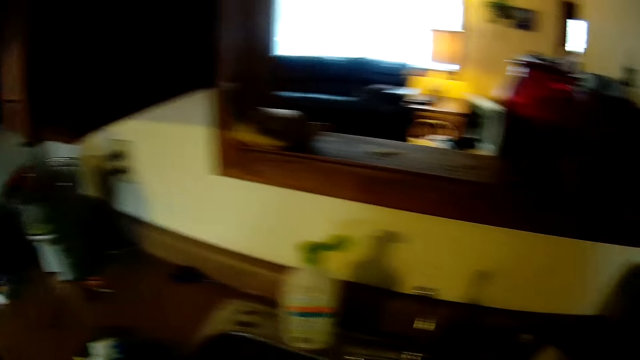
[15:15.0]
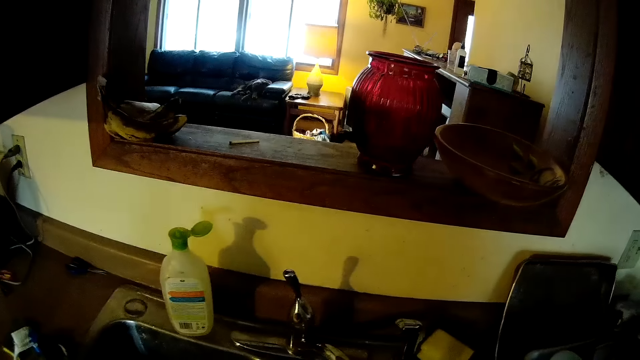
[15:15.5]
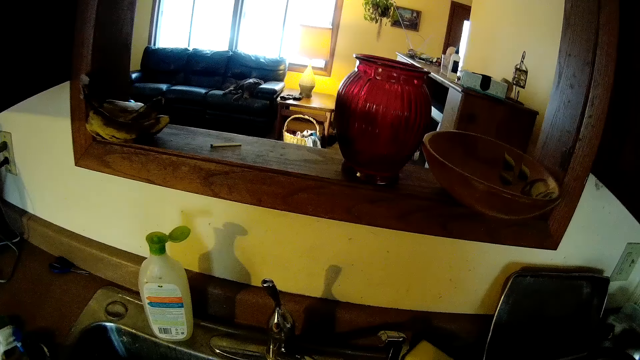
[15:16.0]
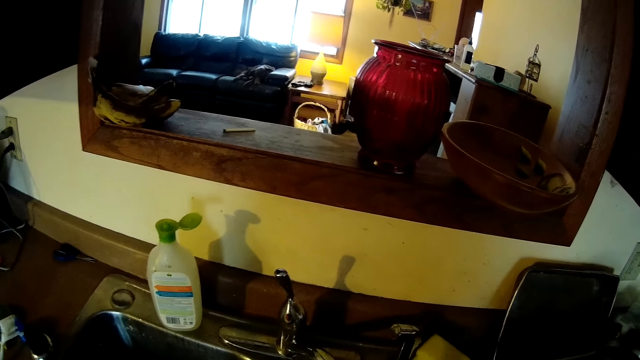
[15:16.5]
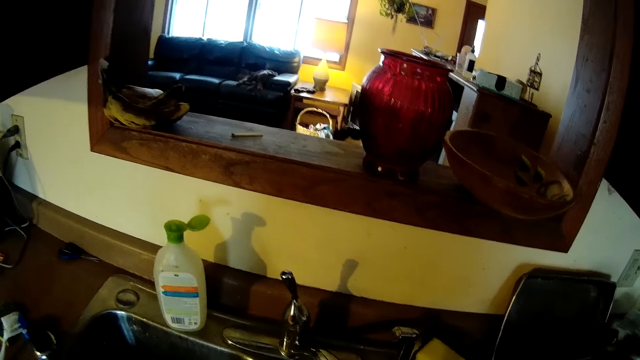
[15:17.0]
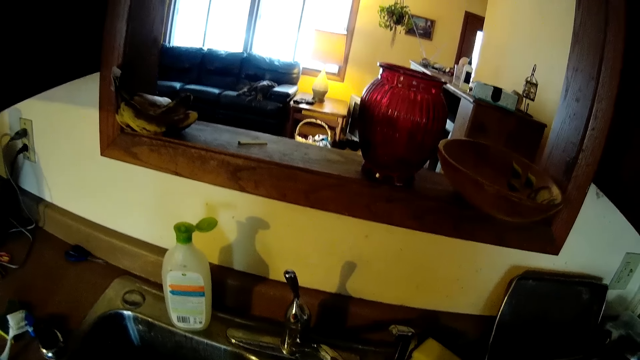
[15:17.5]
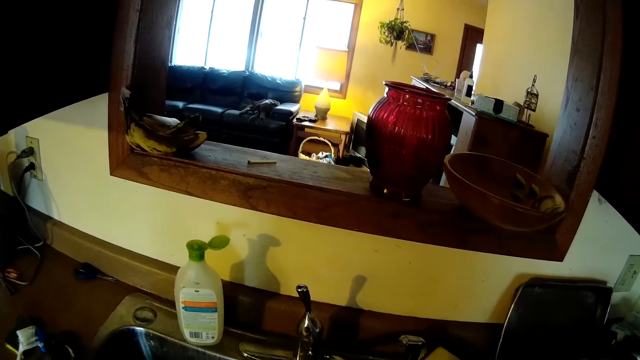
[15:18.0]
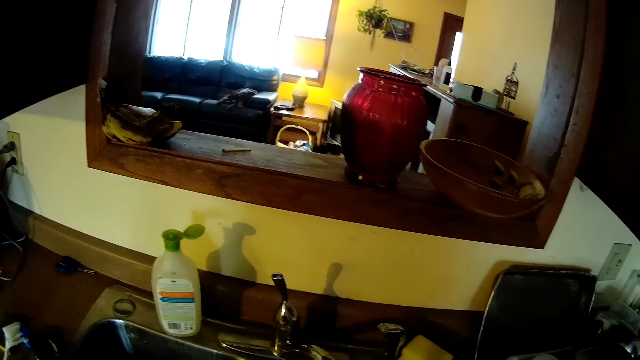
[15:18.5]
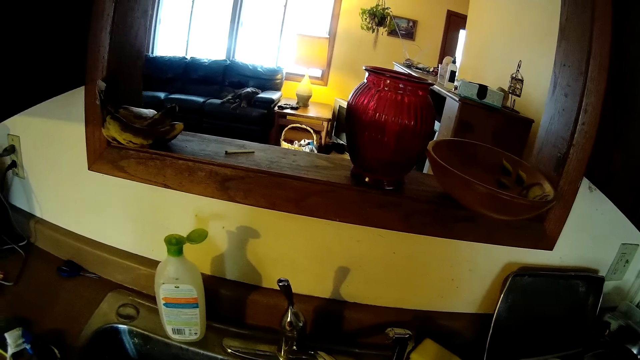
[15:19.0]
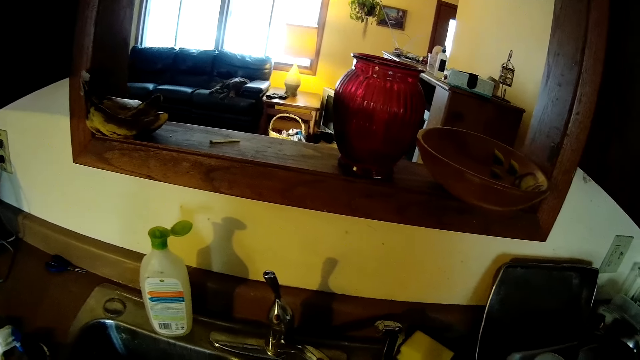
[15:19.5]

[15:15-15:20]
The camera wearer looks around.

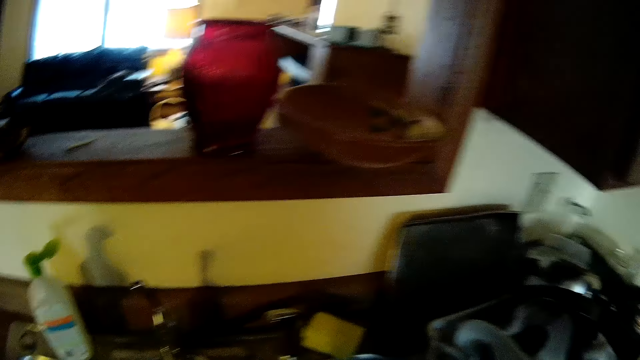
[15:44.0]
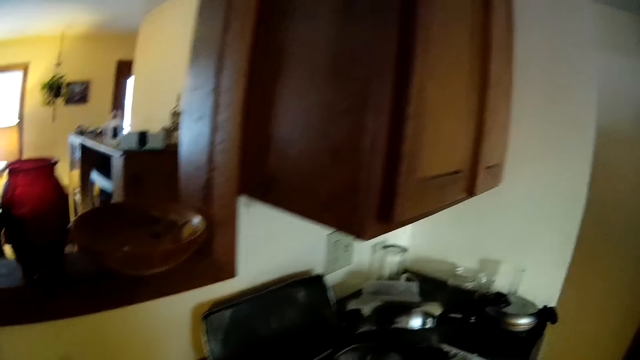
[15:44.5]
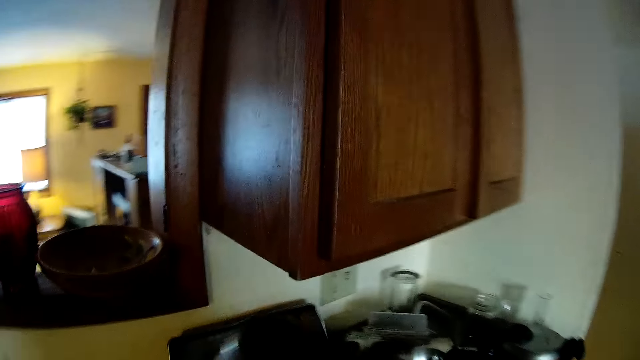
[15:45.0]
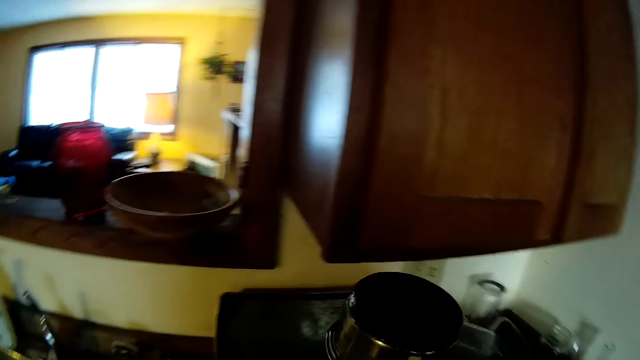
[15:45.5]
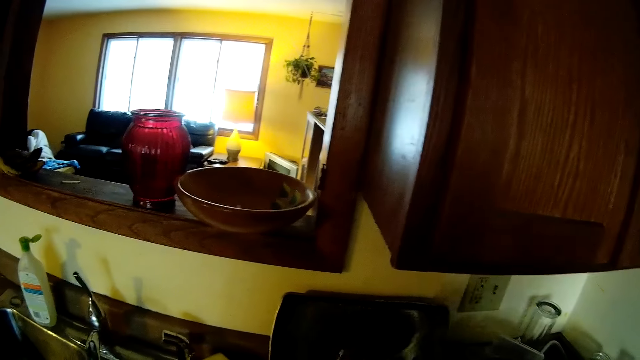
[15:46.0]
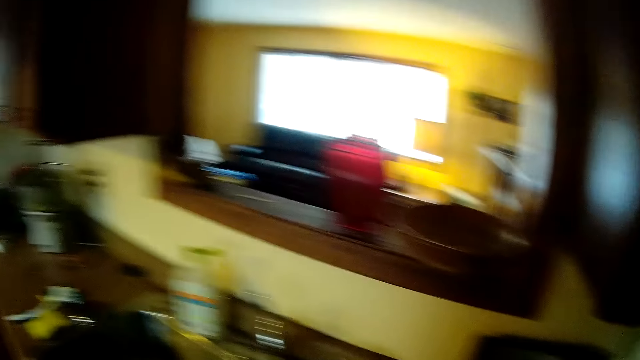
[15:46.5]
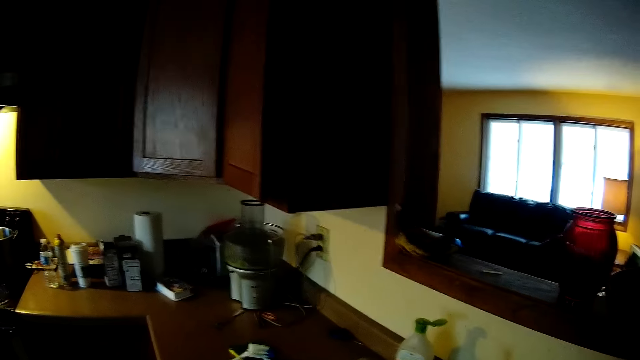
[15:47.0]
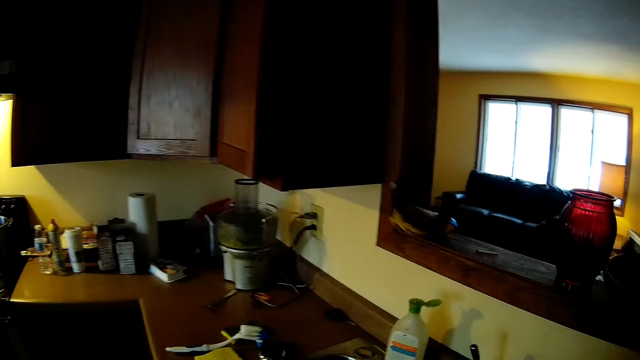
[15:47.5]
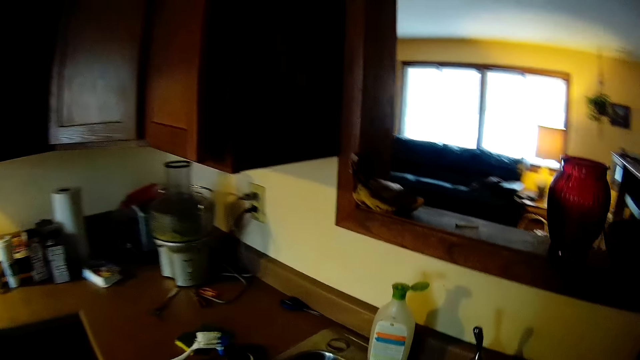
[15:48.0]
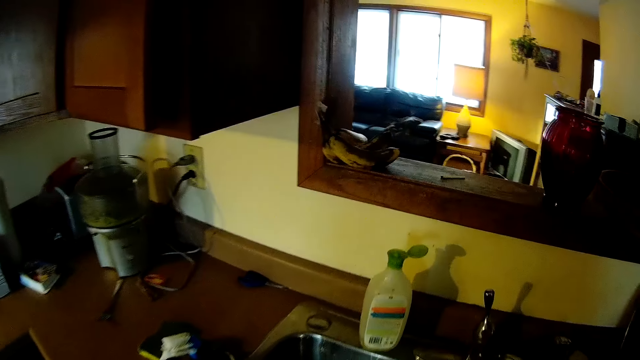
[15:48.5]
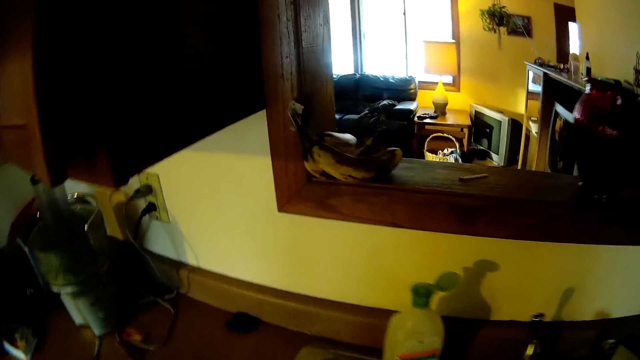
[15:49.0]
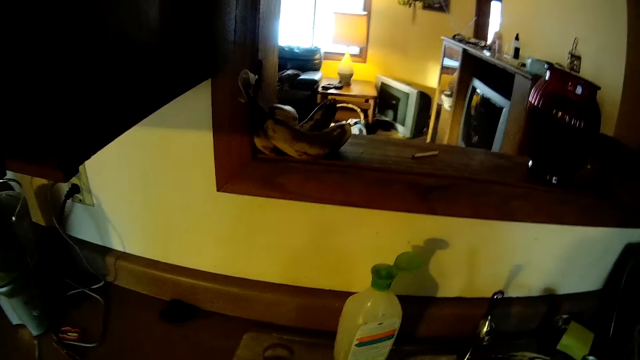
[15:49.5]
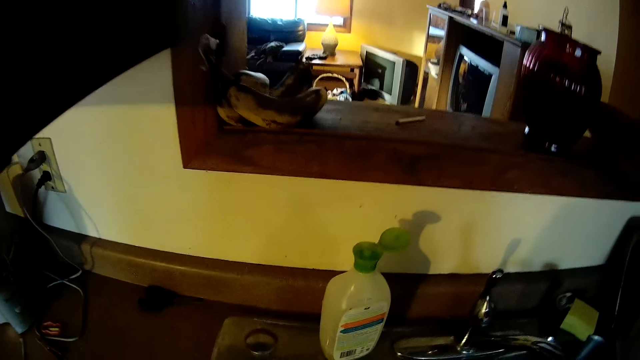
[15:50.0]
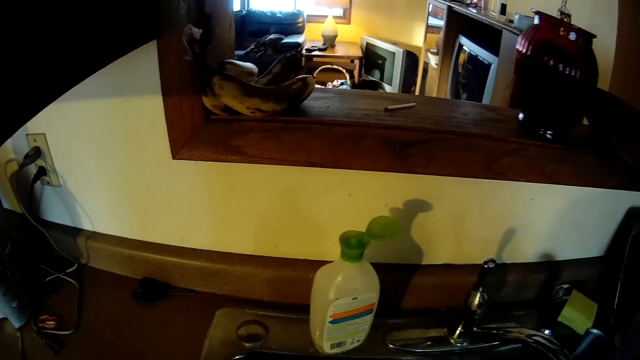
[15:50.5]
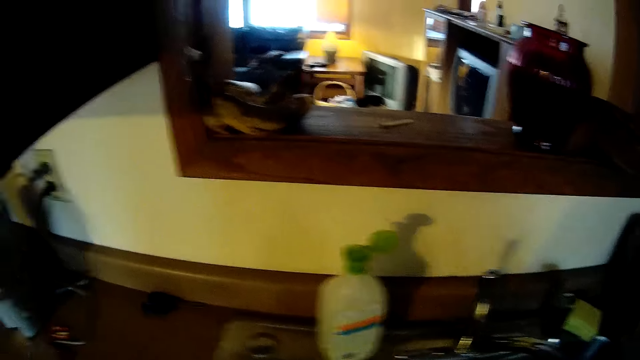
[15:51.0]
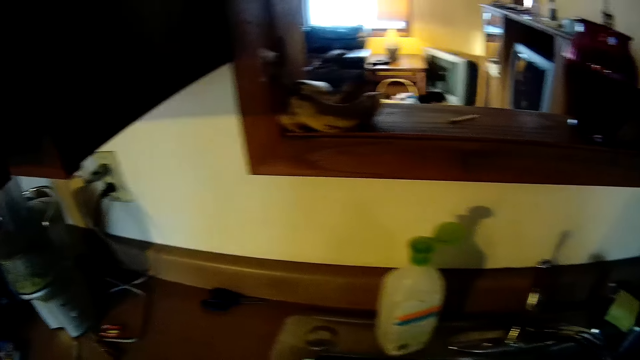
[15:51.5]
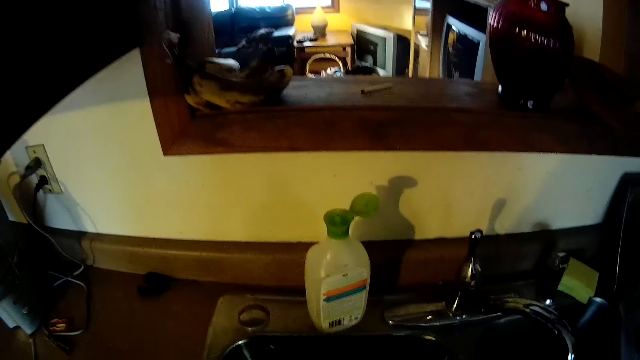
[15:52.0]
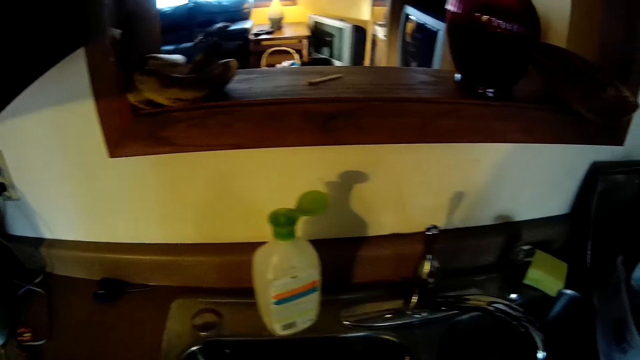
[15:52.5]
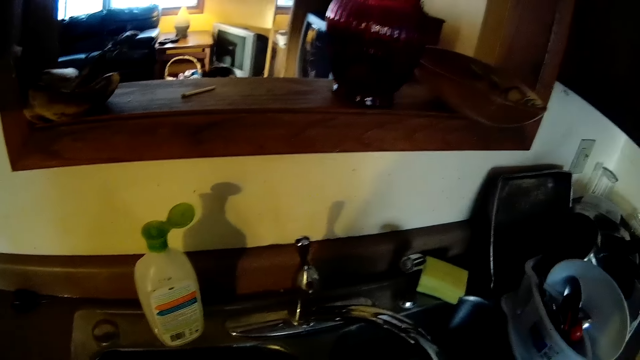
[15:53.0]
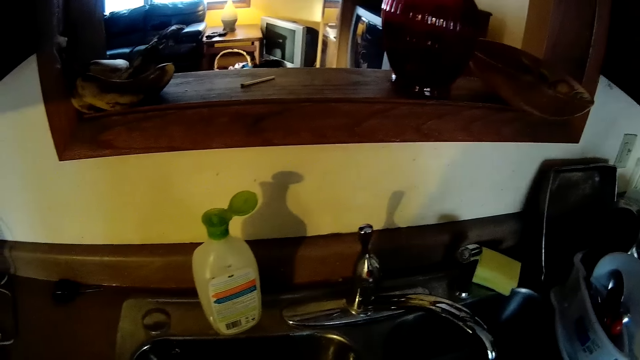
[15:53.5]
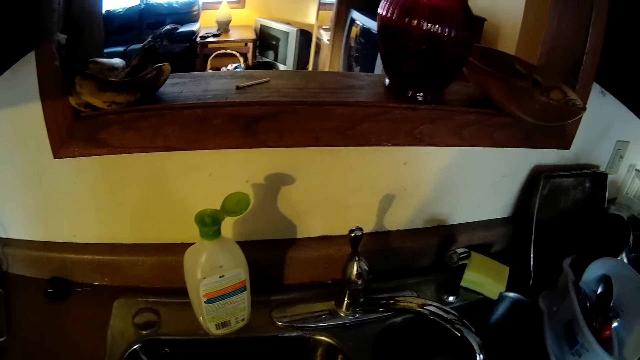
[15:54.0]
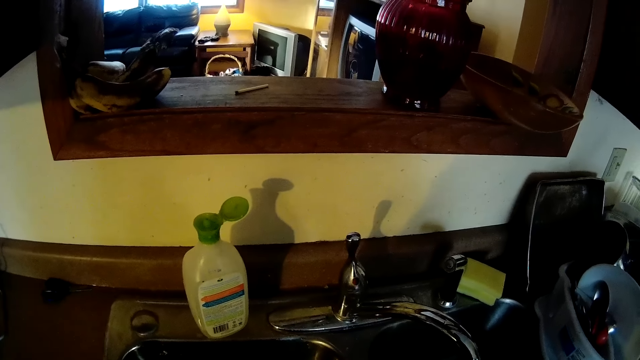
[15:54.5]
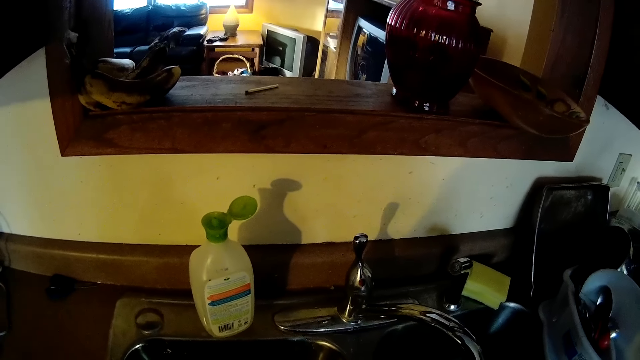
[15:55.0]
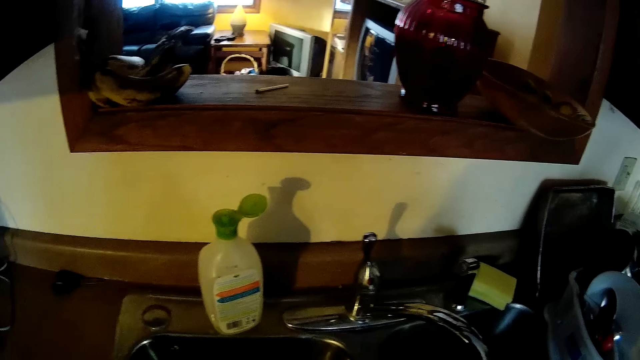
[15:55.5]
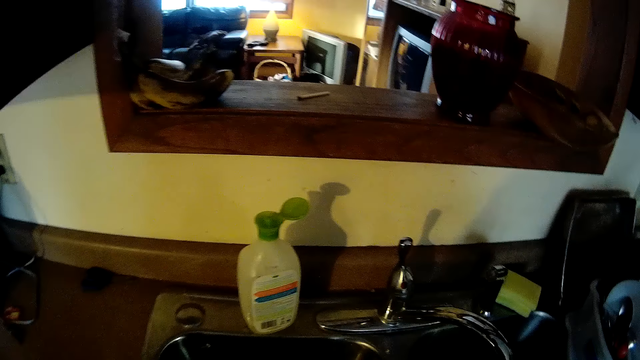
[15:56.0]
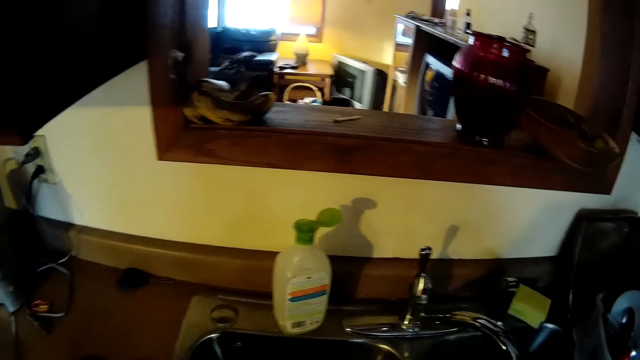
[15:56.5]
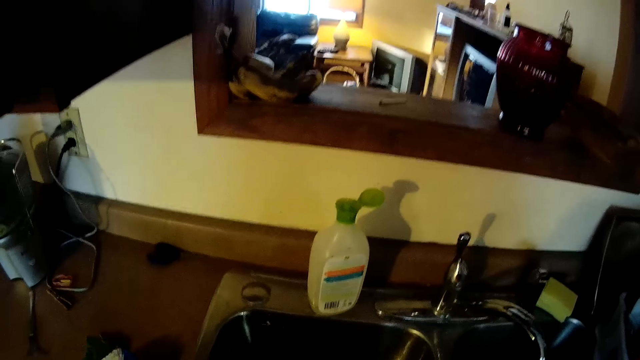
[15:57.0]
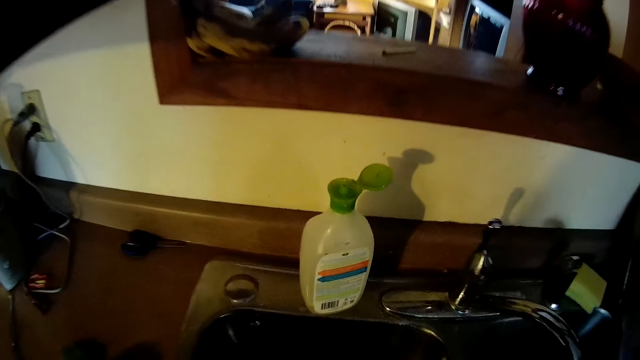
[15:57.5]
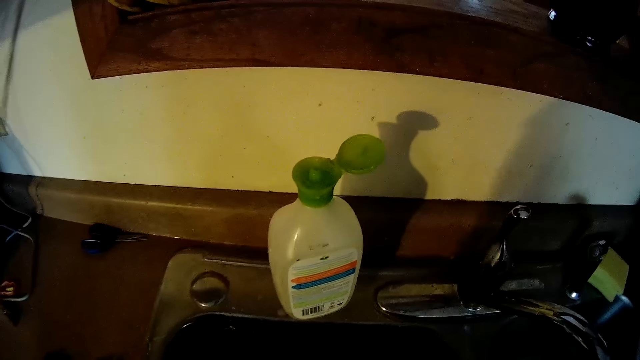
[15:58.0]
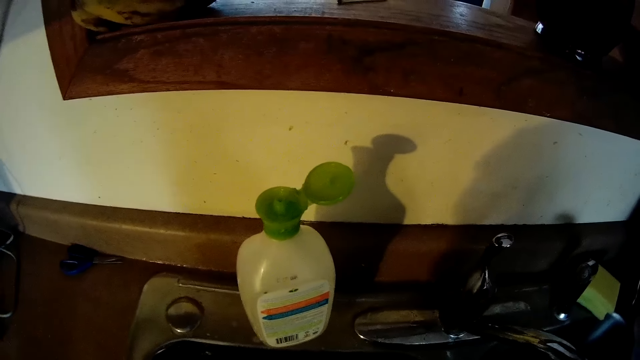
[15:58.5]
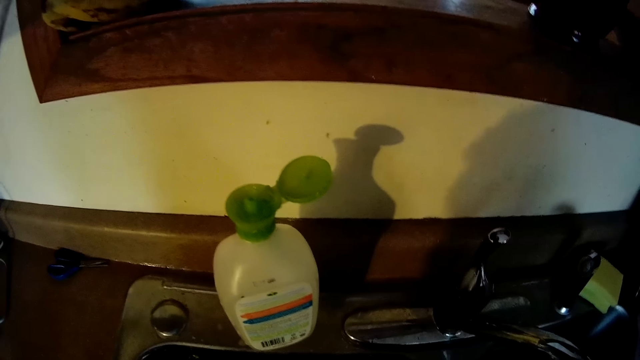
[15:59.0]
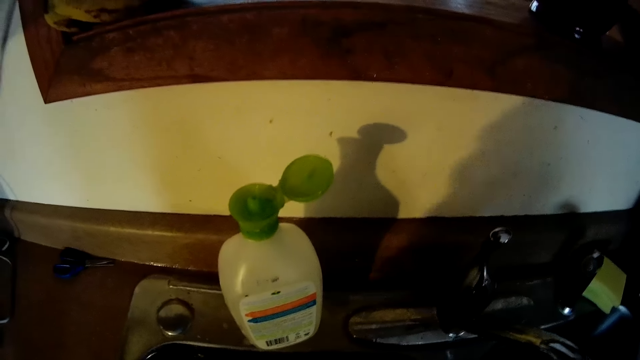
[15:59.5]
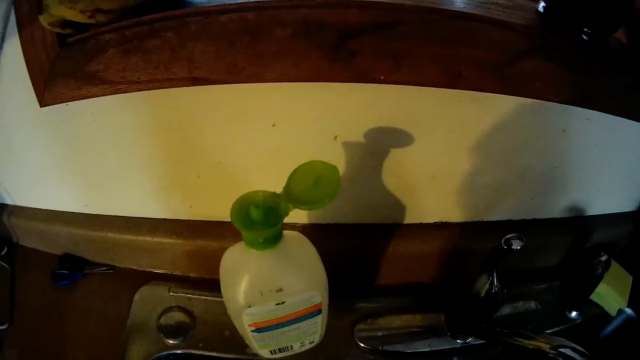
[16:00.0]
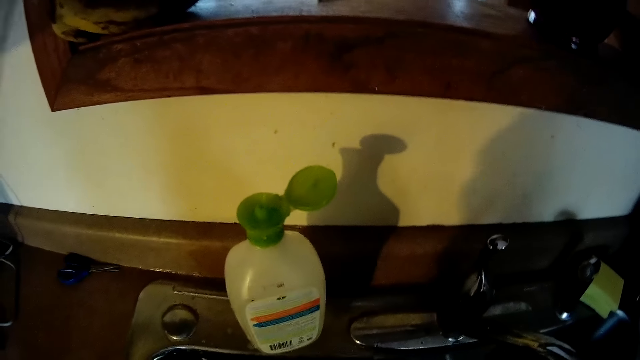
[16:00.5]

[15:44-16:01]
The camera wearer drops a pot on the top of the kitchen counter with his right hand. He looks around.
